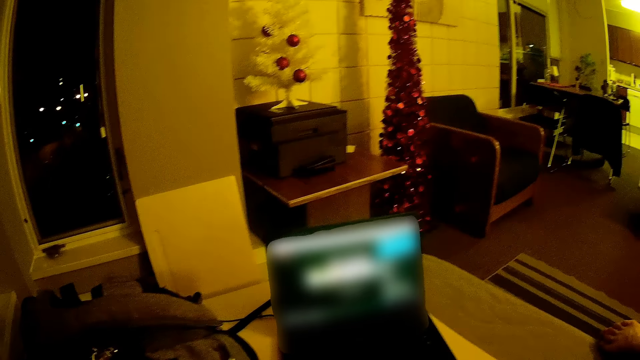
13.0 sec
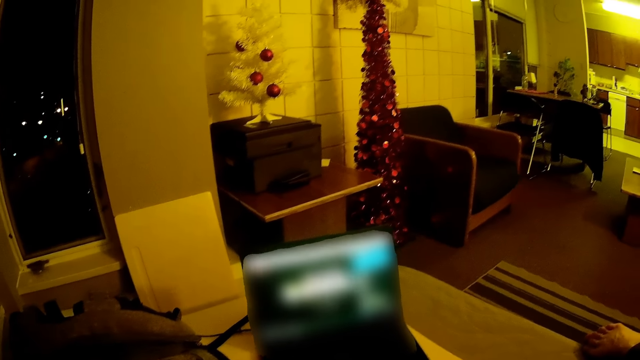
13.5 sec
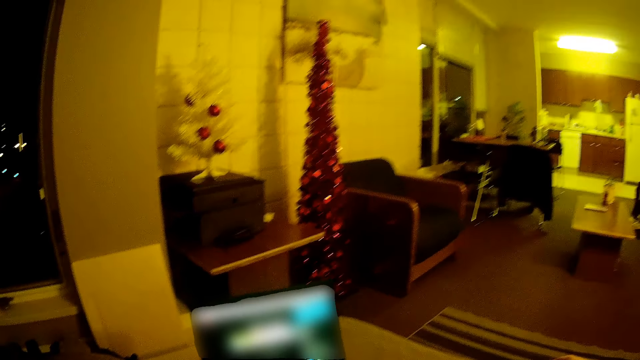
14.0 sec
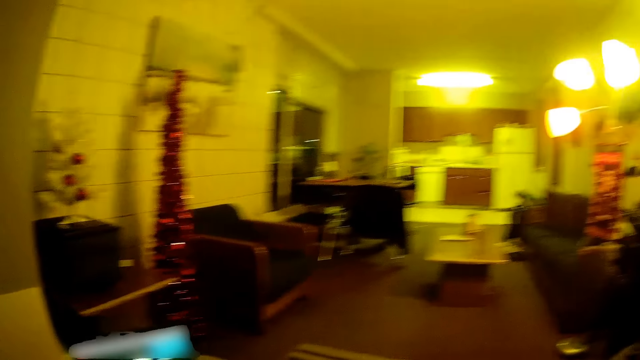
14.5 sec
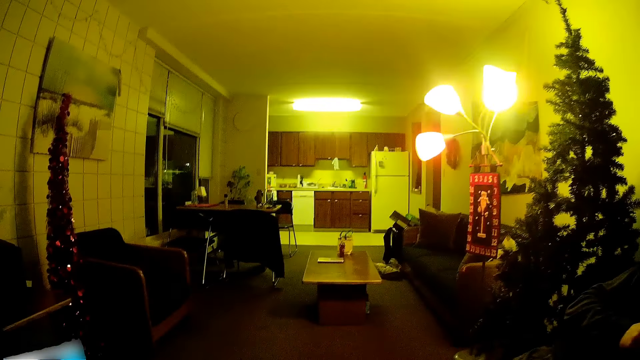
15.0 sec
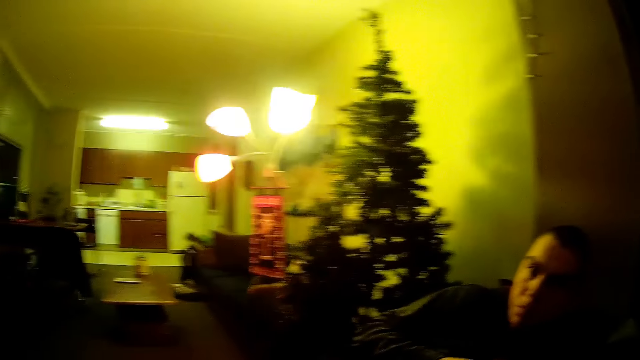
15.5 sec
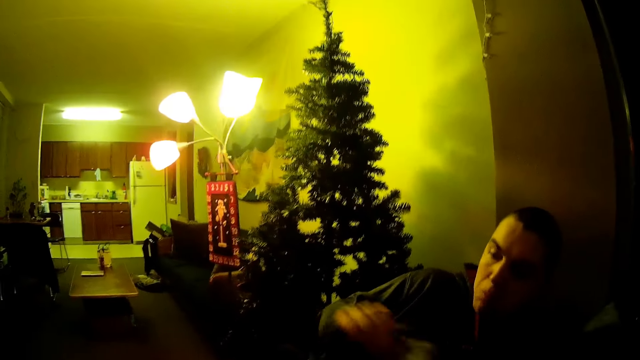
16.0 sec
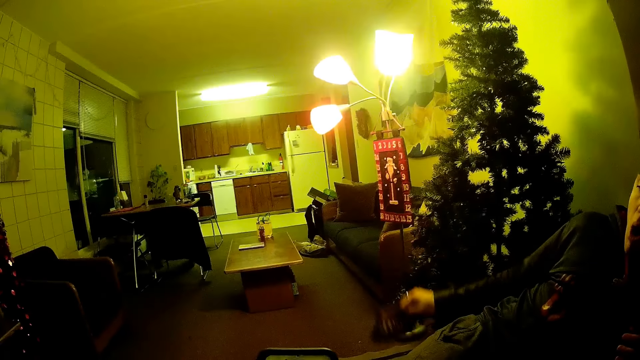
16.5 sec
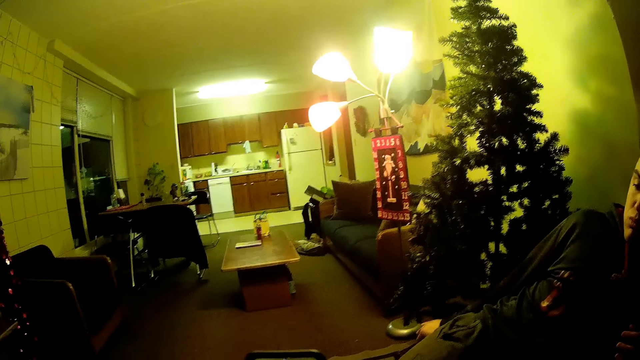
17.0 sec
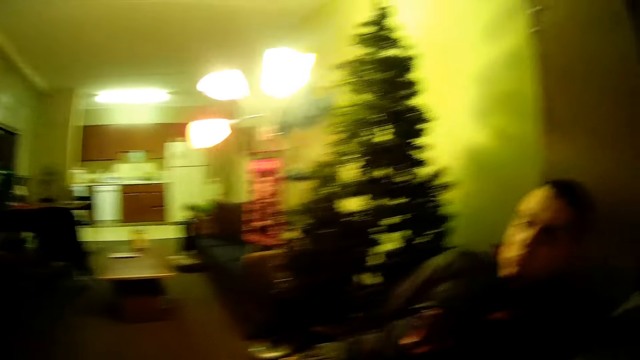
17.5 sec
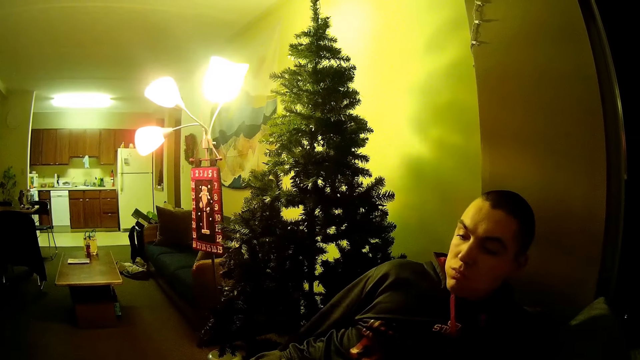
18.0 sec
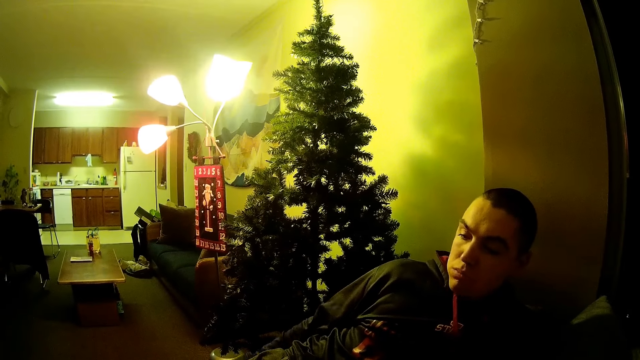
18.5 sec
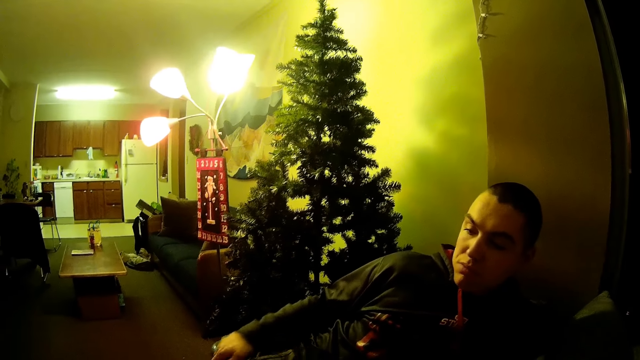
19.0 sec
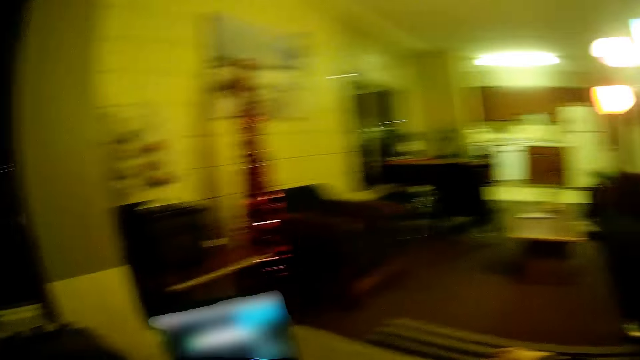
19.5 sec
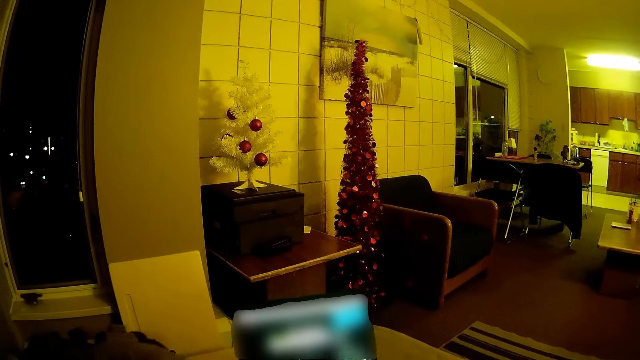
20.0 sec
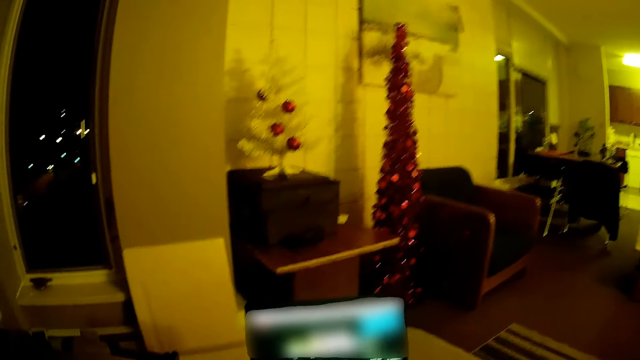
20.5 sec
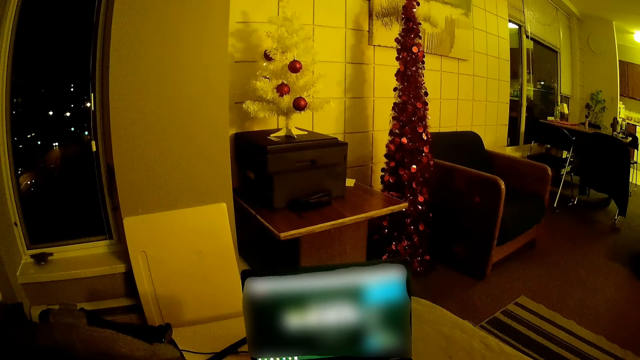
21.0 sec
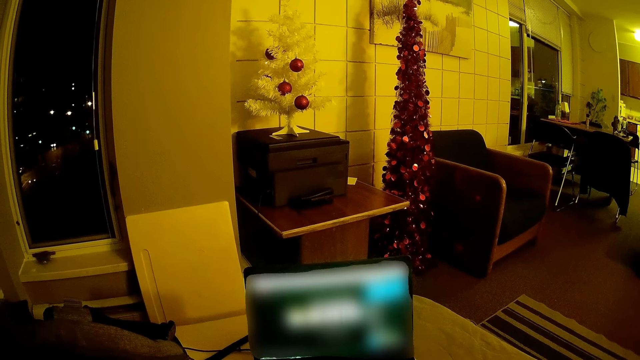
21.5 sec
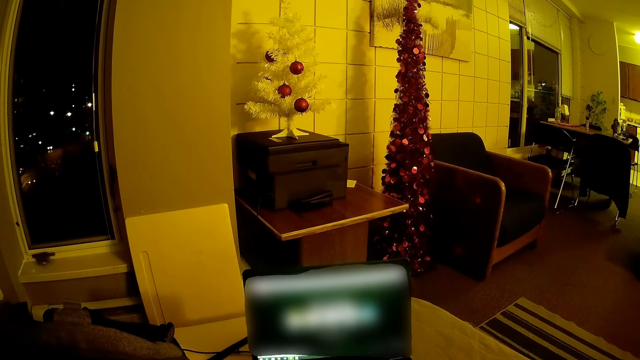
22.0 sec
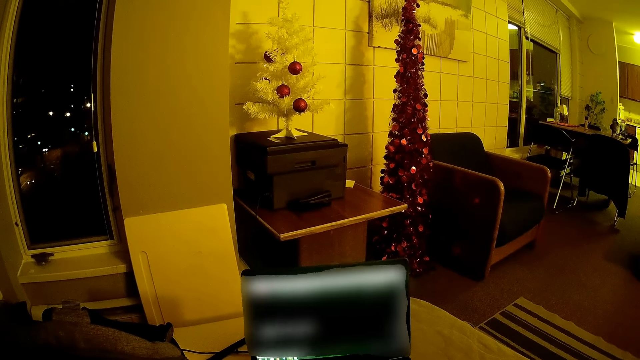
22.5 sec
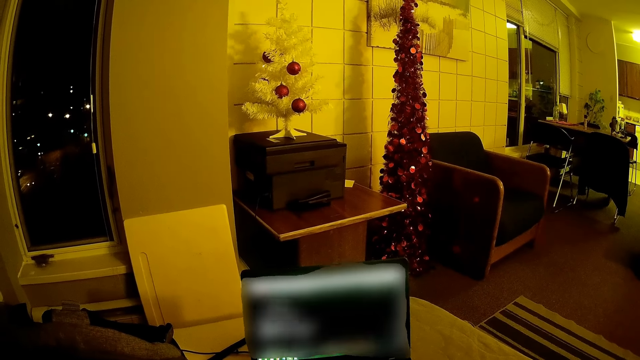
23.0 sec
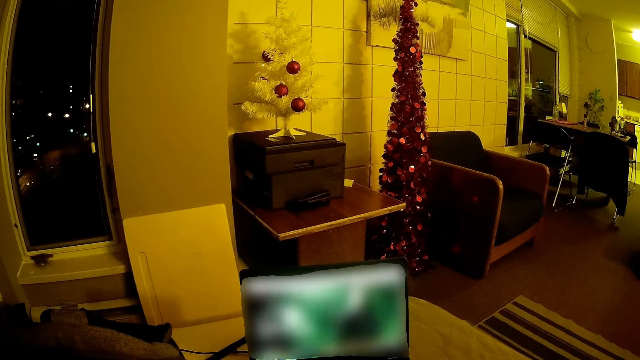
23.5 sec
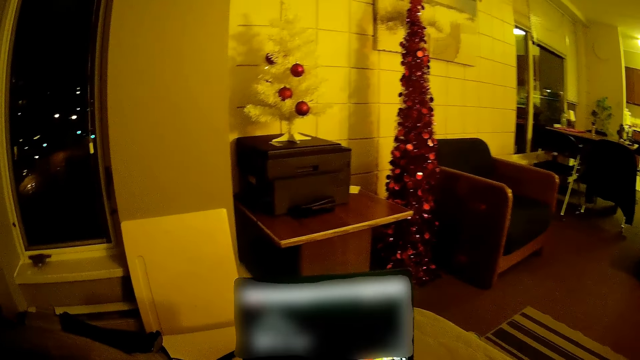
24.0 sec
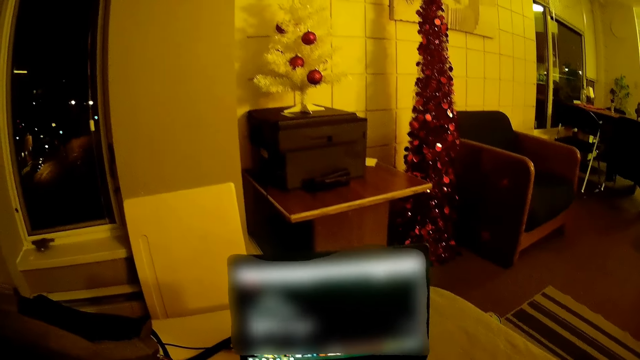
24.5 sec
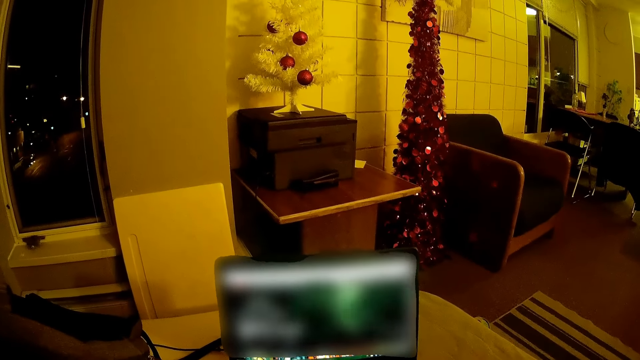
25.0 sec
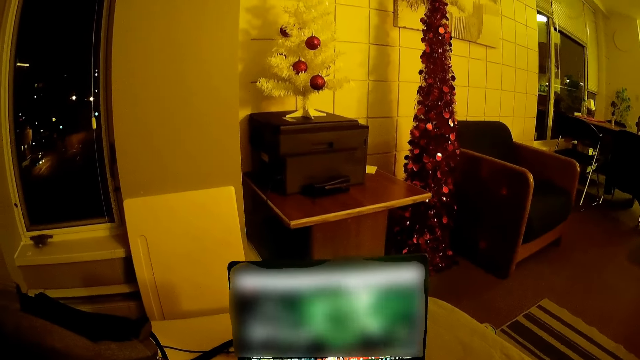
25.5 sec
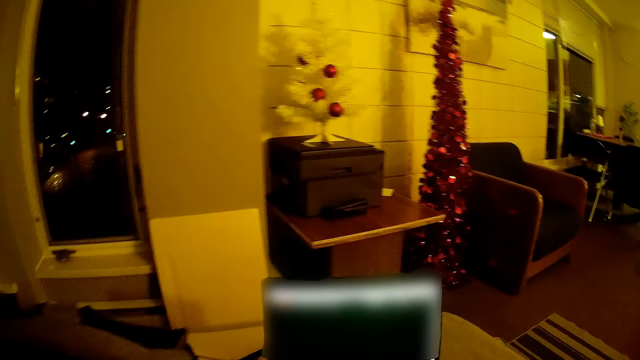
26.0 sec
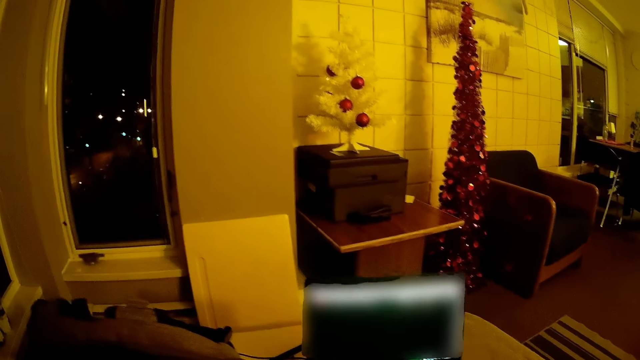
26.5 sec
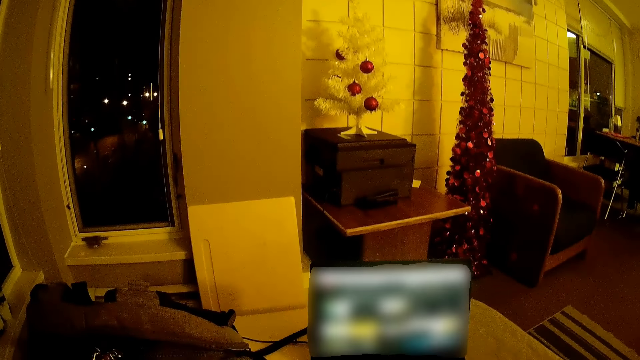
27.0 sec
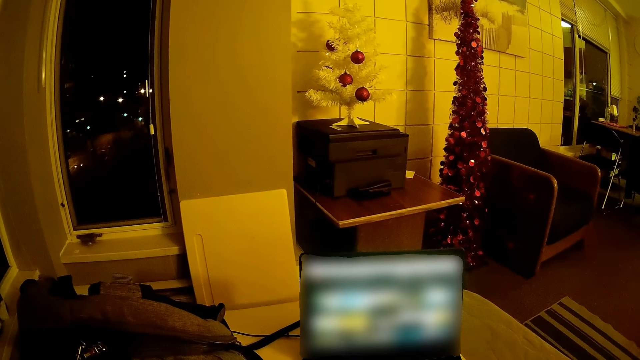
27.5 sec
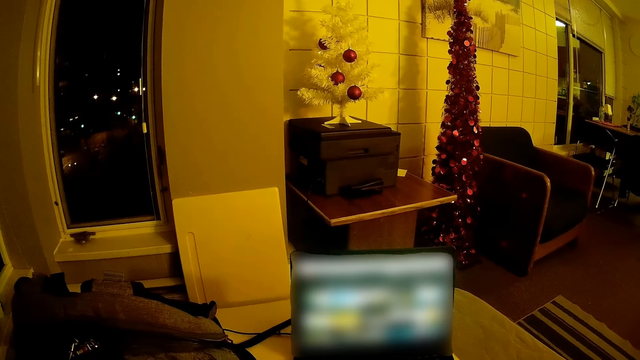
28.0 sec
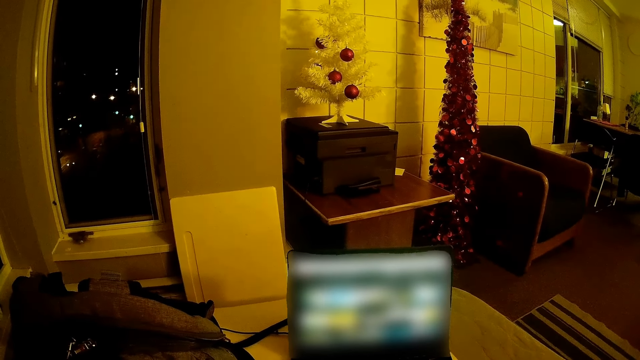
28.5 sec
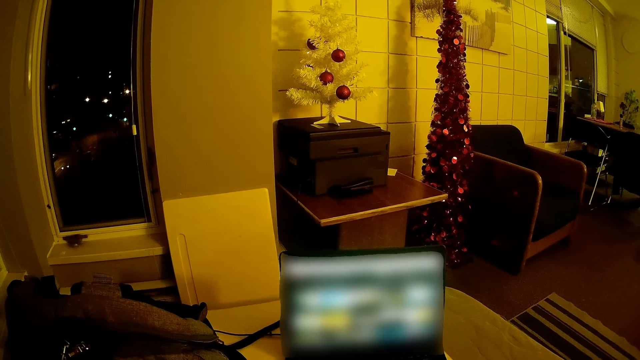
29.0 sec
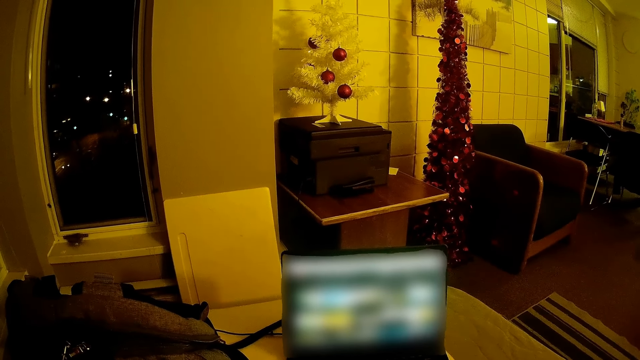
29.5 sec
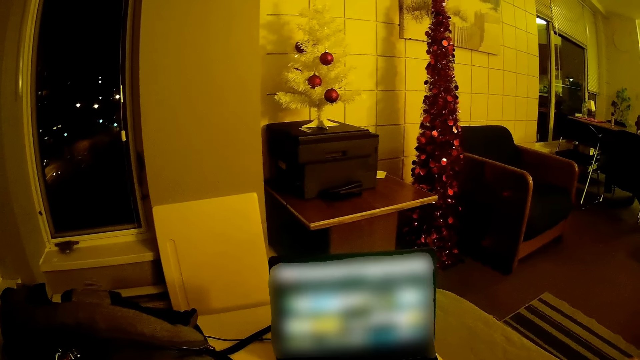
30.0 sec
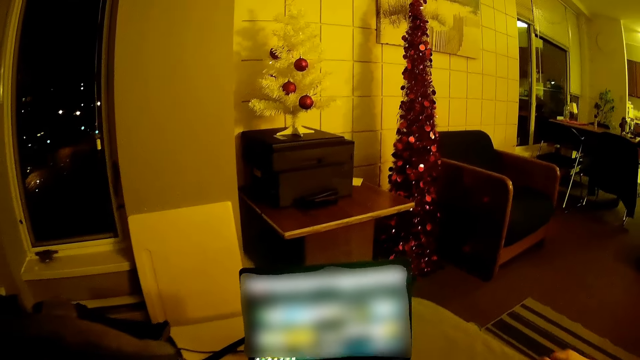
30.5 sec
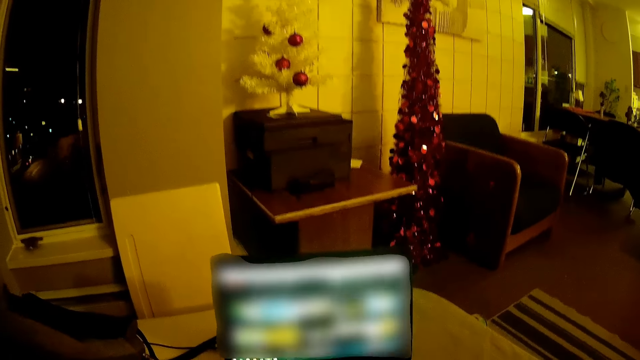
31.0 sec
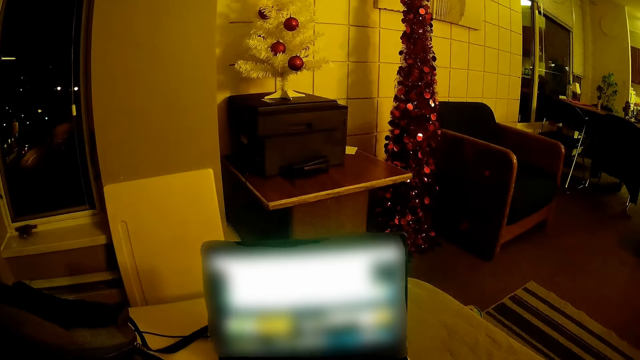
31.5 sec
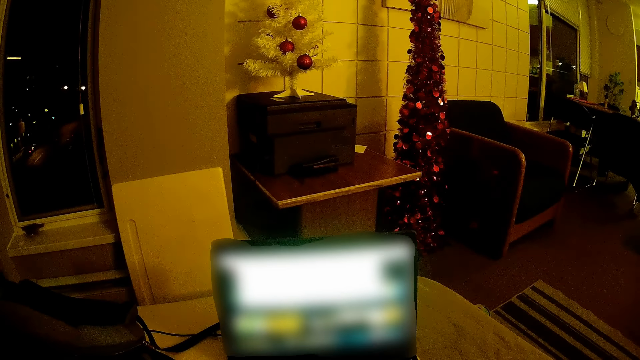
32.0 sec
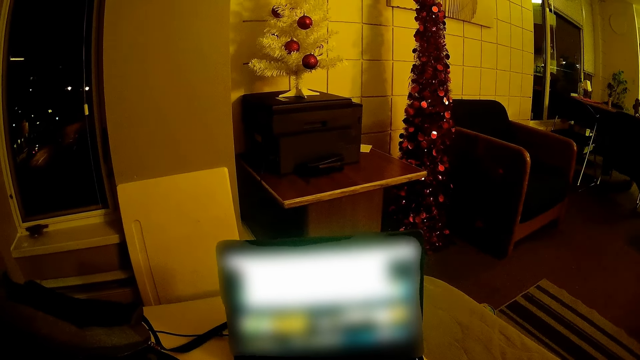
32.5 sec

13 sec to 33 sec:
The camera wearer looks around. They look at a man sitting on the right. The man looks at the camera, puts down a pack, moves his hand, and eats the food. The camera wearer looks at a laptop. They turn around. They operate the laptop.
